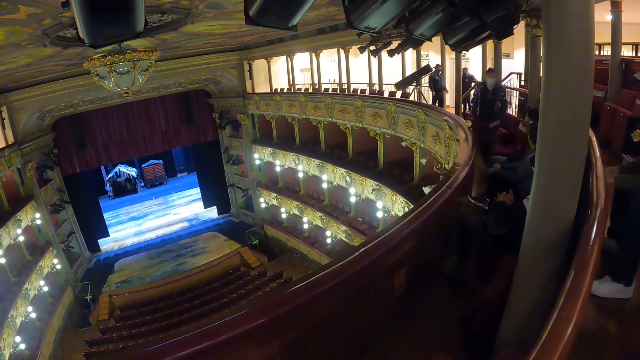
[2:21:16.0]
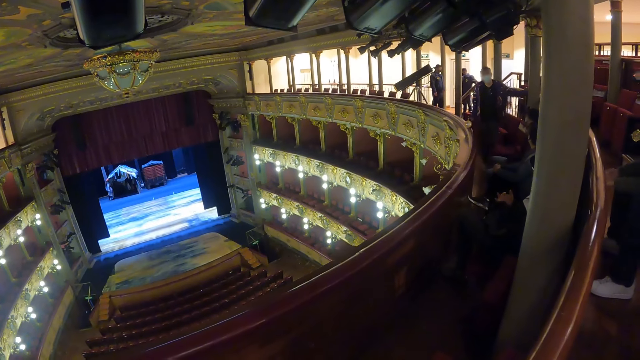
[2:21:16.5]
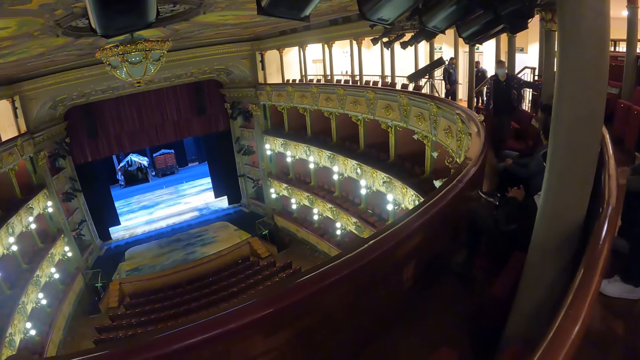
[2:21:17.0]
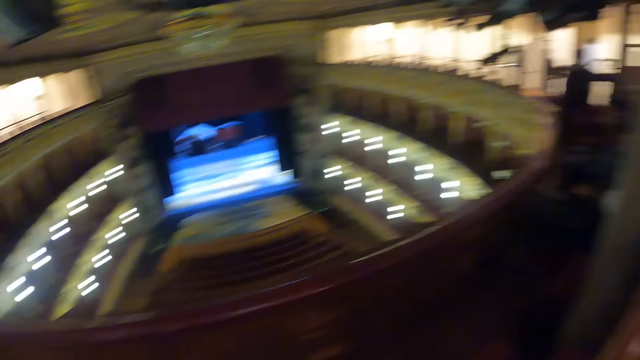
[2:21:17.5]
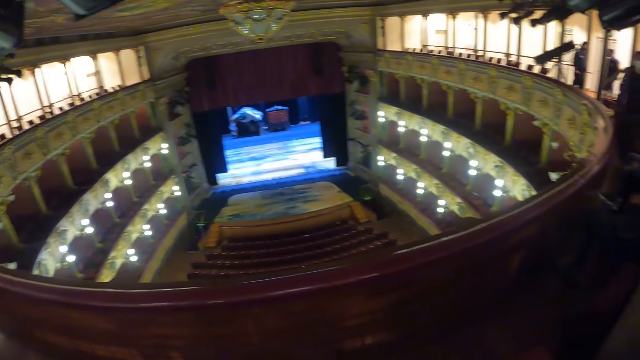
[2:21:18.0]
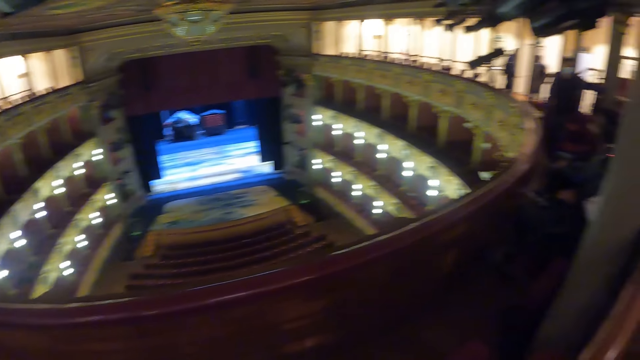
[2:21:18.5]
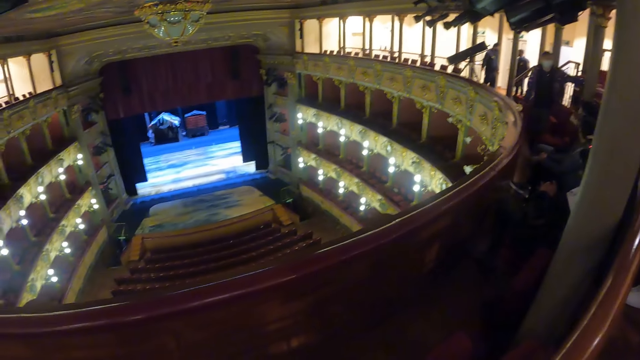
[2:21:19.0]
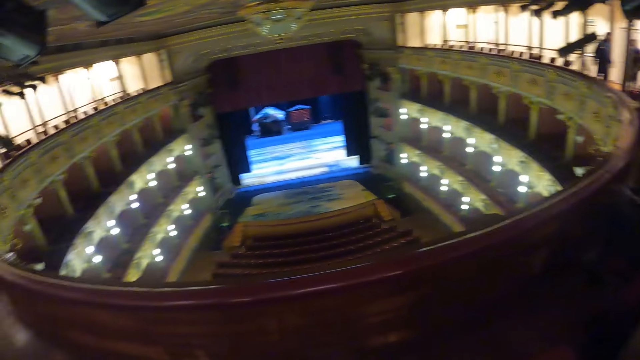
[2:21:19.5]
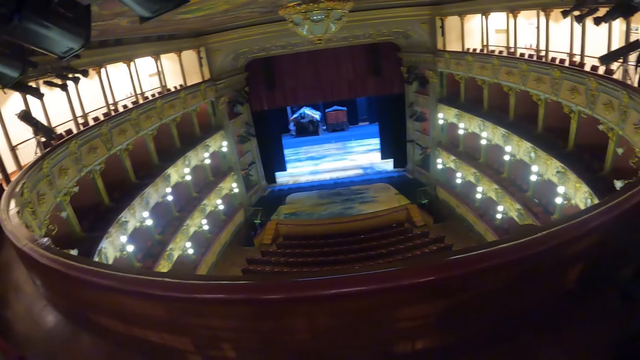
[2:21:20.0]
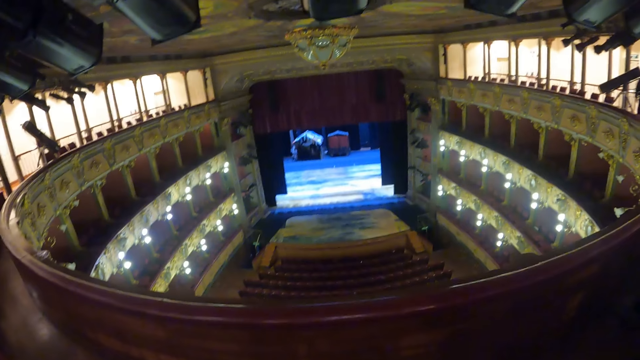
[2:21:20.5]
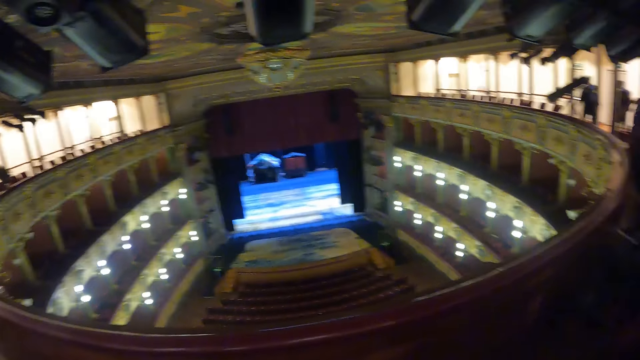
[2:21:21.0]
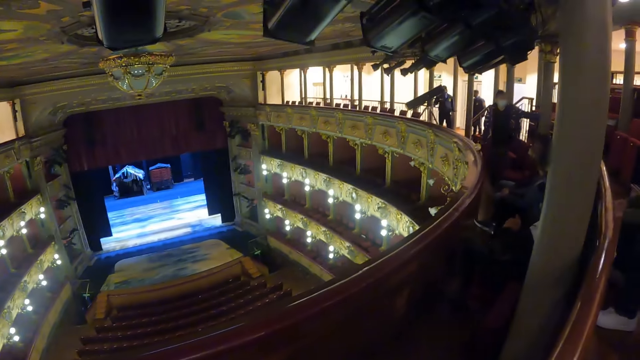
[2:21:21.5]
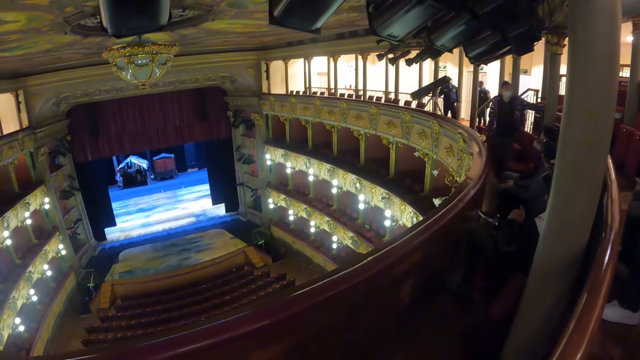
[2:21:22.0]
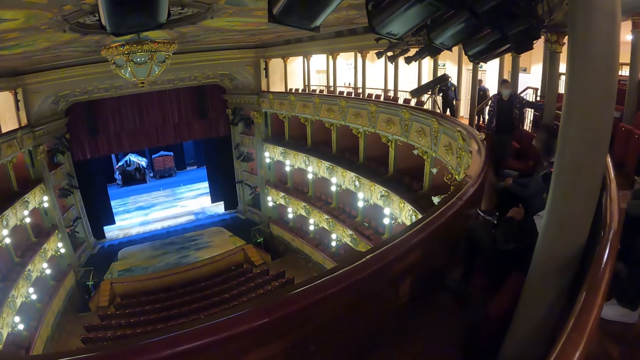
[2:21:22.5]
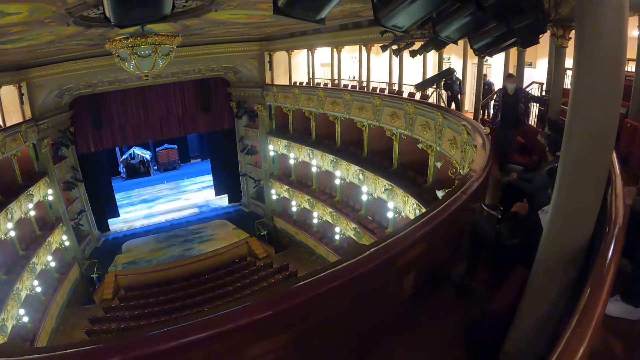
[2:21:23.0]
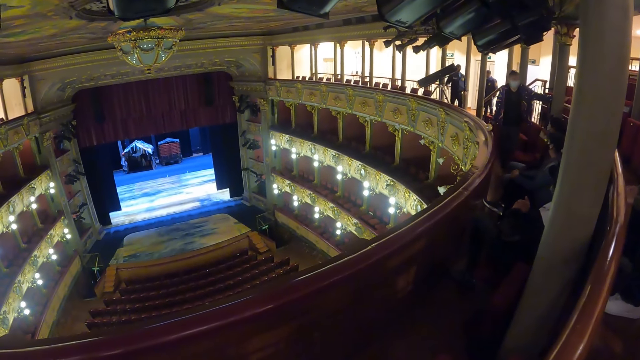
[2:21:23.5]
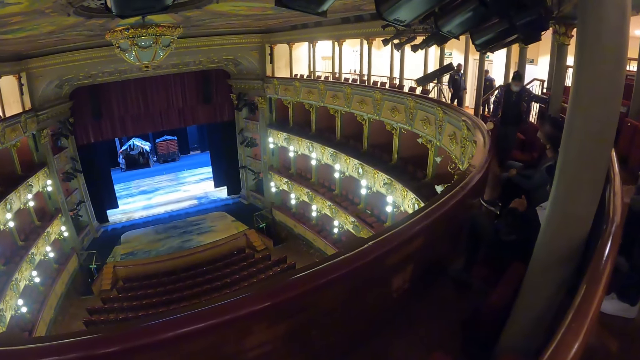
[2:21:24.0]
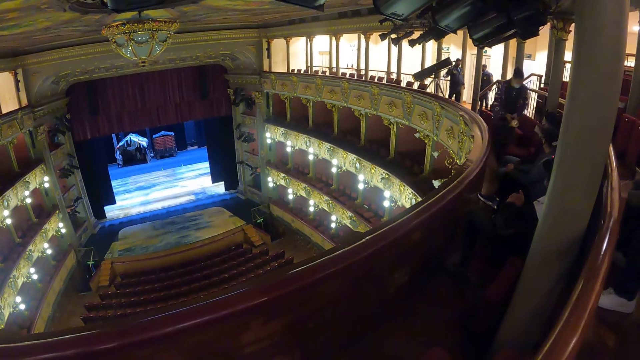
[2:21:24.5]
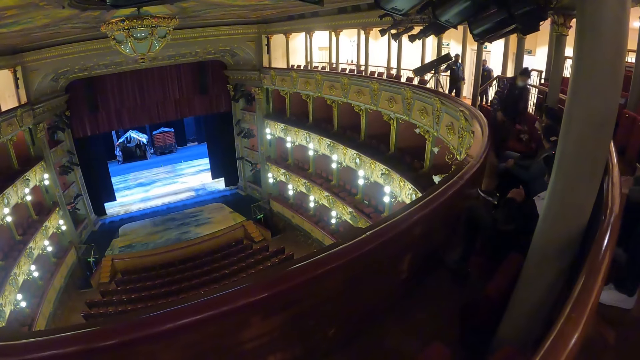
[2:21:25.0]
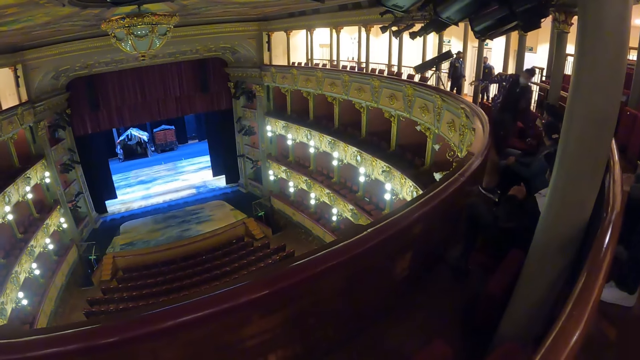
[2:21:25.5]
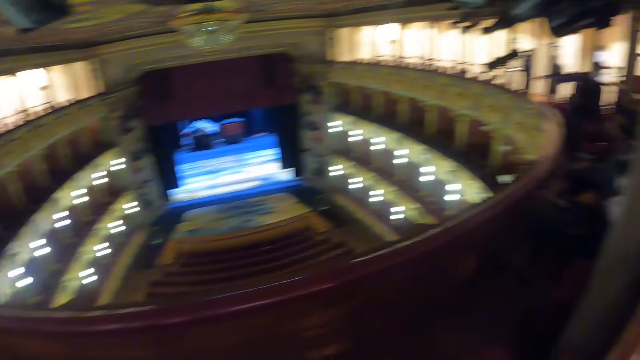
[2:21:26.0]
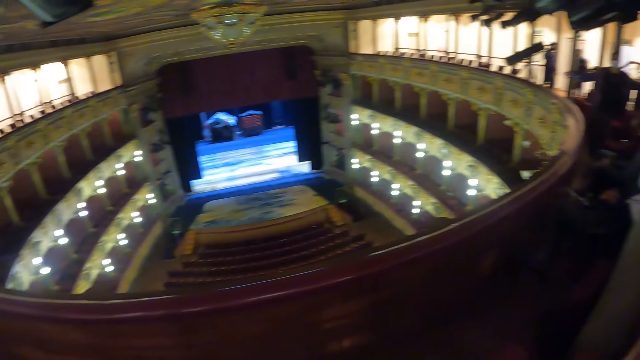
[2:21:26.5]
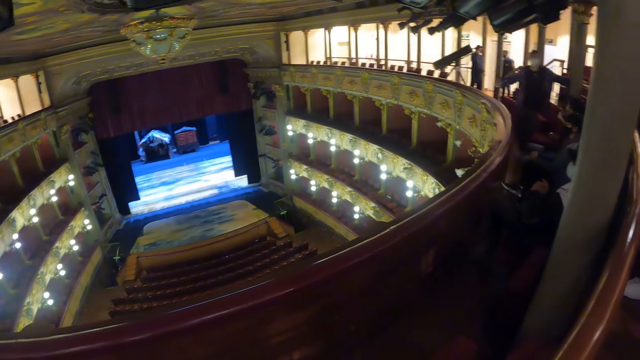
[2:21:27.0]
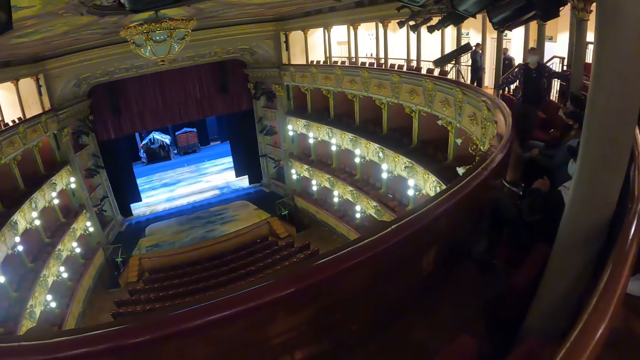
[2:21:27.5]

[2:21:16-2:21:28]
The camera wearer watches a screen in an amphitheater. They look at people in the amphitheater.

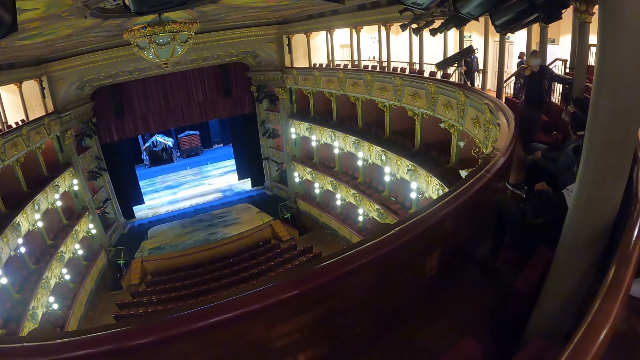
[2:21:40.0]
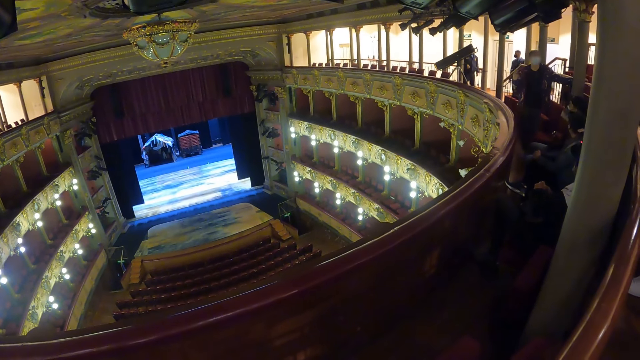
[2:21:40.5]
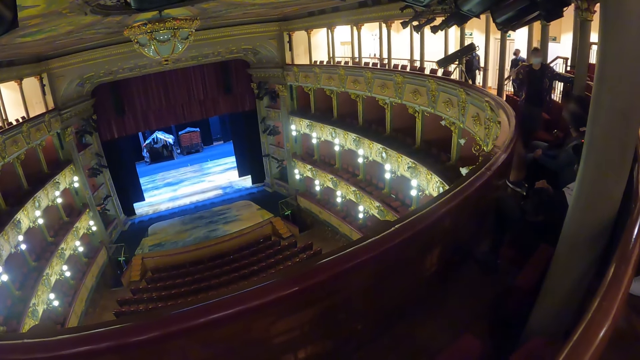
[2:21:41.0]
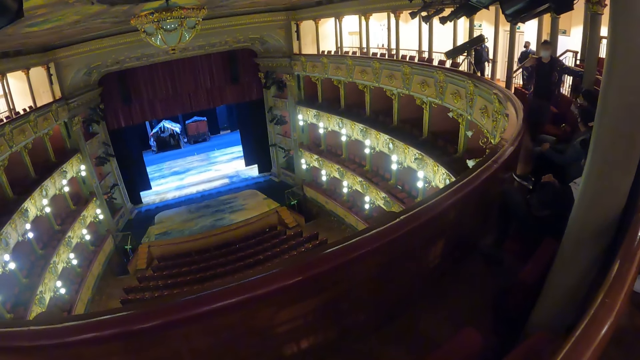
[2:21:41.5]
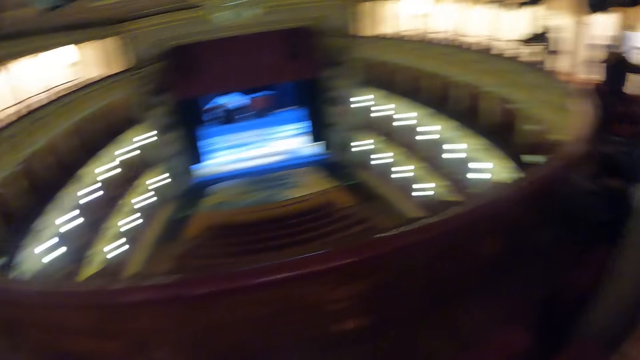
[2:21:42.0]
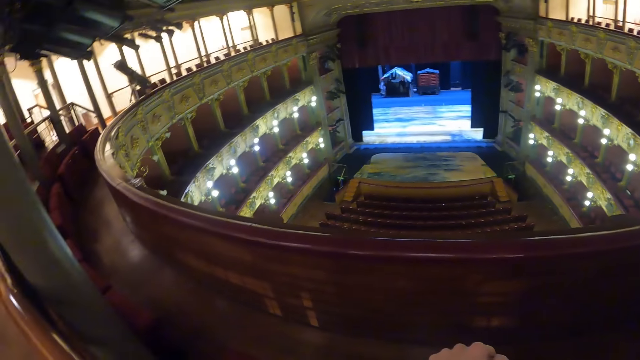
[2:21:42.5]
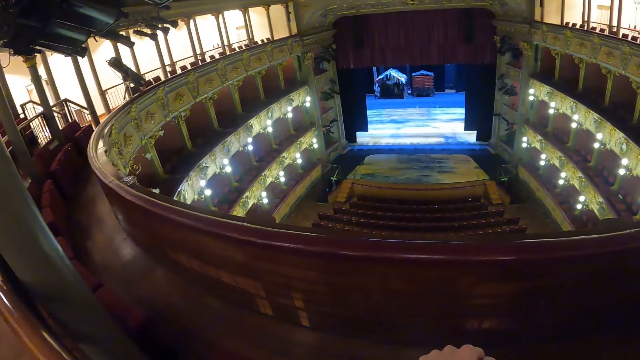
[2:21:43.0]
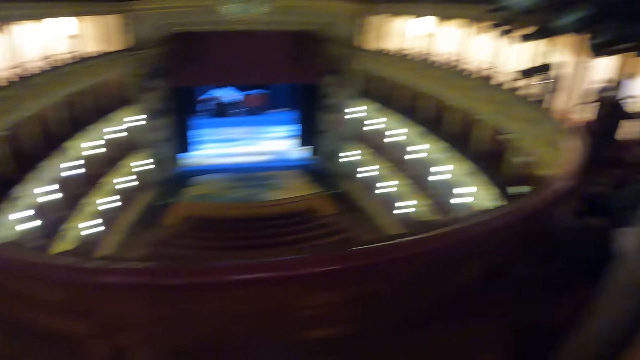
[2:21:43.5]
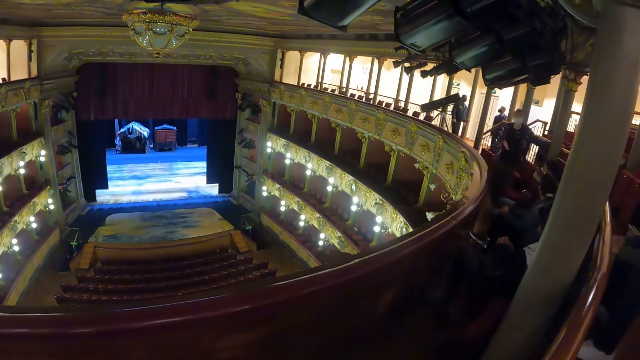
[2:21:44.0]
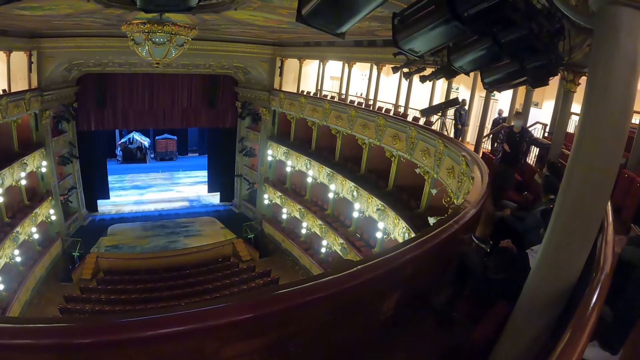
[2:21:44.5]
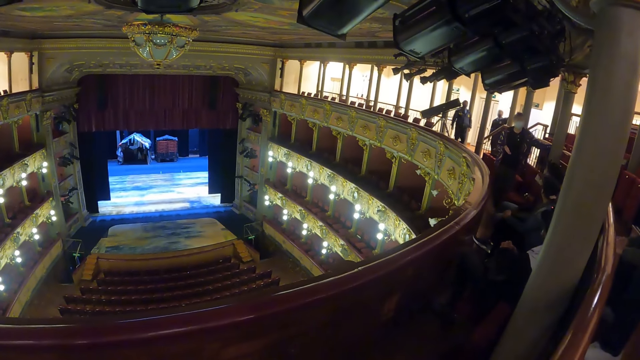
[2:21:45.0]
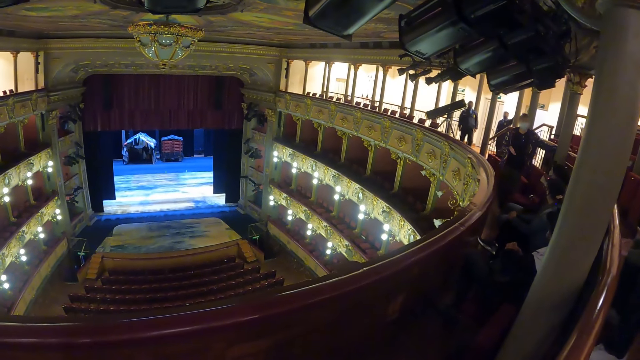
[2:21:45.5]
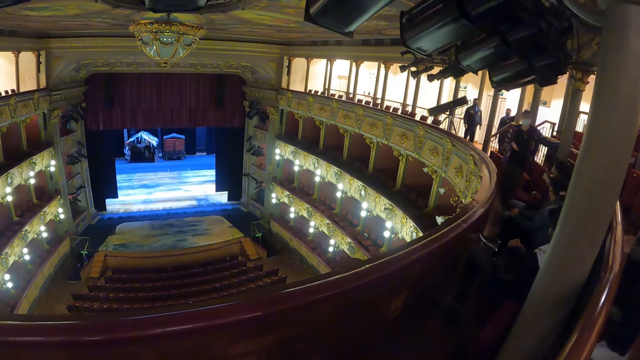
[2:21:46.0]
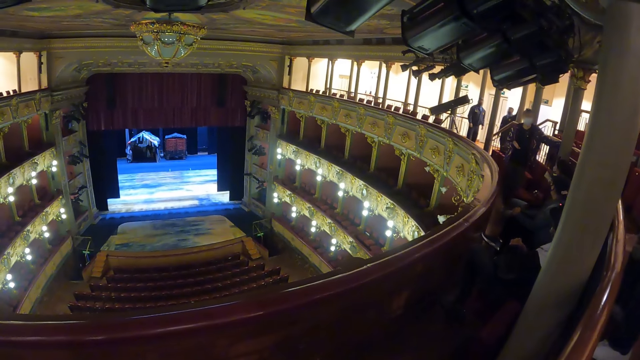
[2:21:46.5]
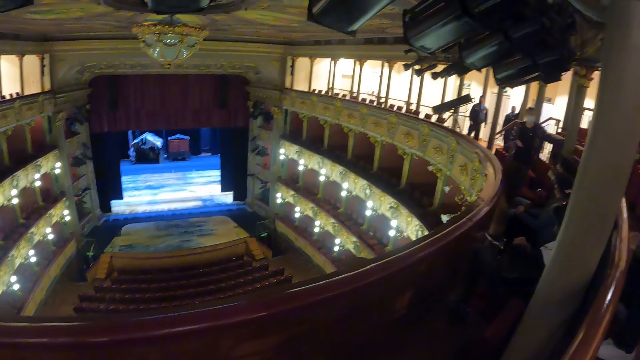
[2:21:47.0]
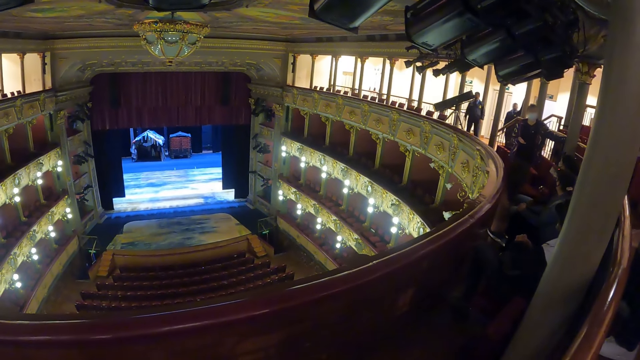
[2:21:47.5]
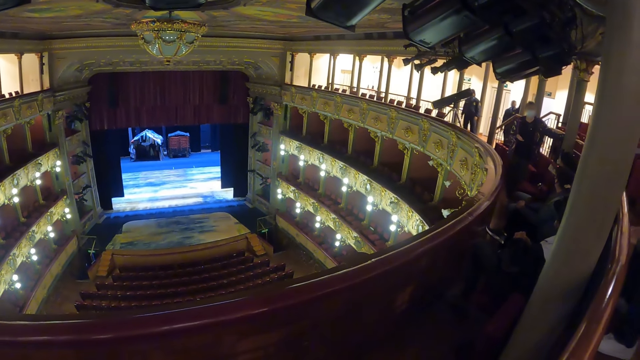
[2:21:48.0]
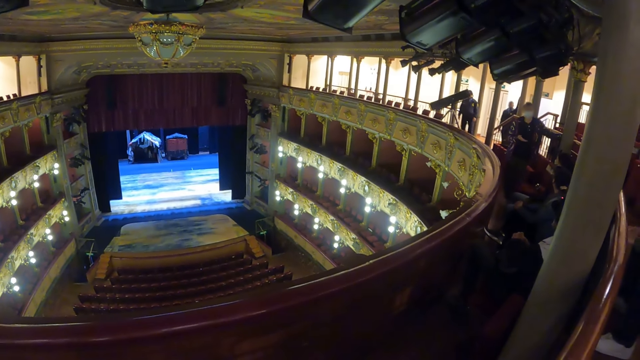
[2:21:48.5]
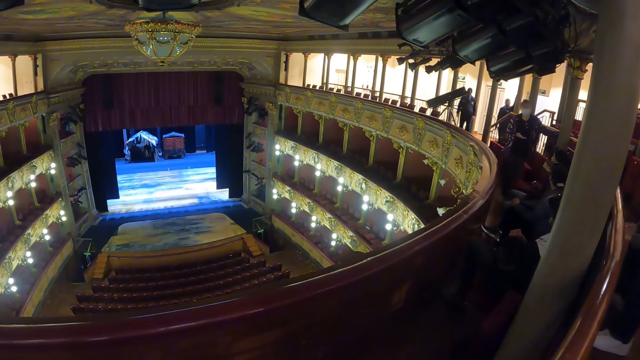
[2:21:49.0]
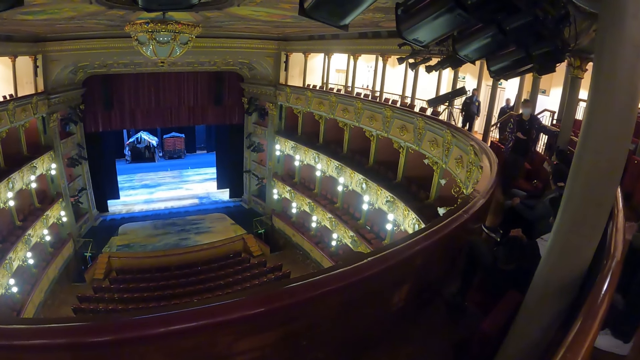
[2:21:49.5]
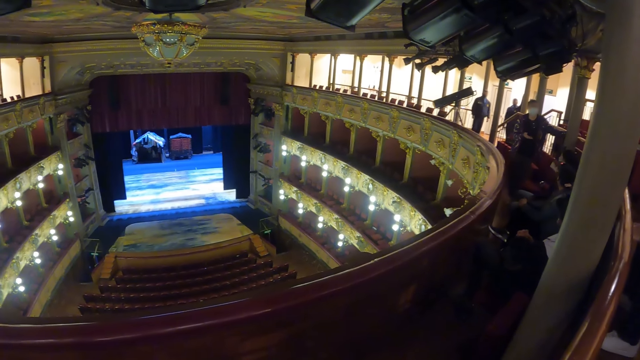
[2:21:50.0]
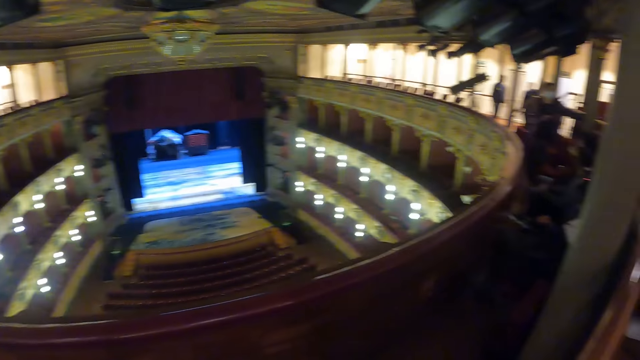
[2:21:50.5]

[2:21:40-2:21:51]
The camera wearer watches a screen in an amphitheater. They look at people in the amphitheater.
